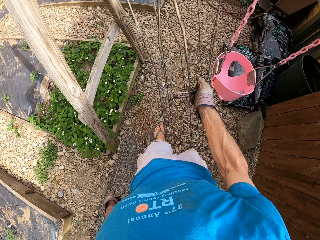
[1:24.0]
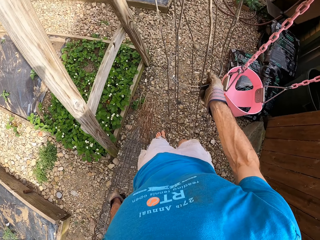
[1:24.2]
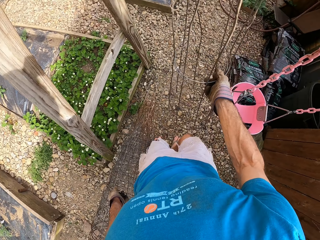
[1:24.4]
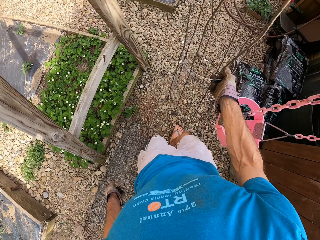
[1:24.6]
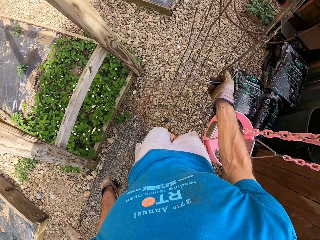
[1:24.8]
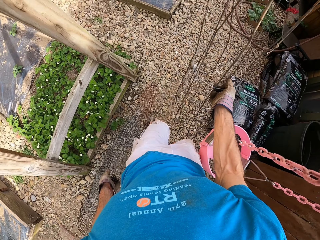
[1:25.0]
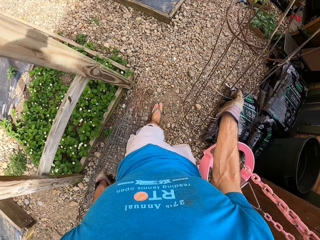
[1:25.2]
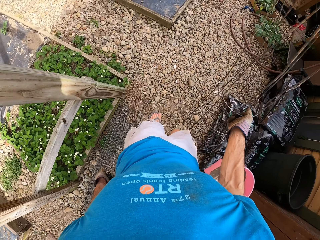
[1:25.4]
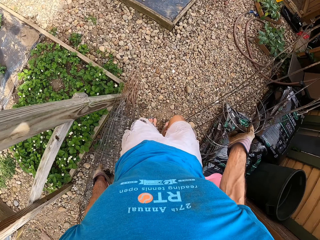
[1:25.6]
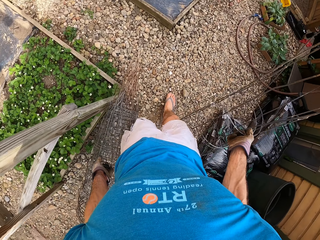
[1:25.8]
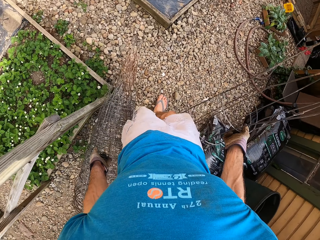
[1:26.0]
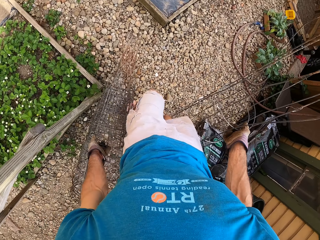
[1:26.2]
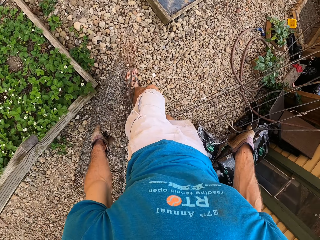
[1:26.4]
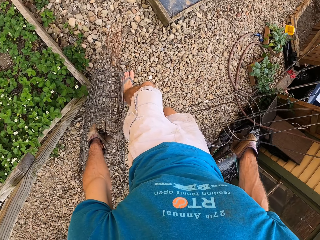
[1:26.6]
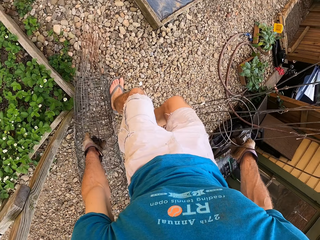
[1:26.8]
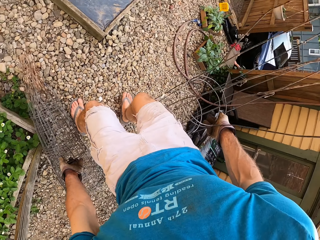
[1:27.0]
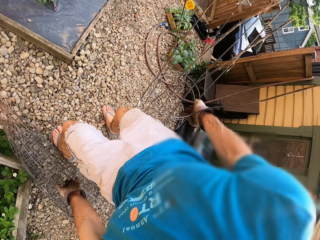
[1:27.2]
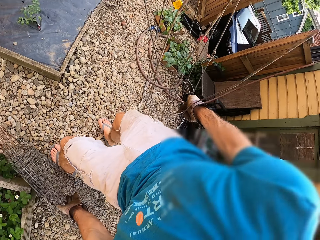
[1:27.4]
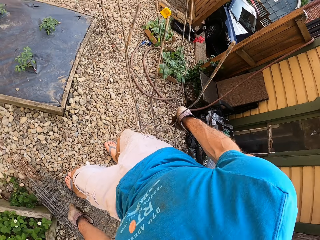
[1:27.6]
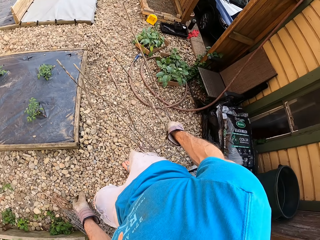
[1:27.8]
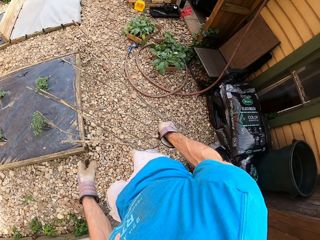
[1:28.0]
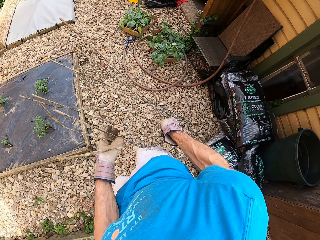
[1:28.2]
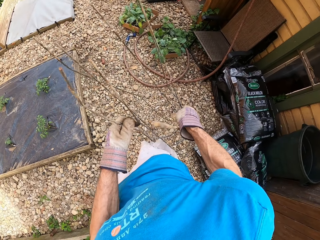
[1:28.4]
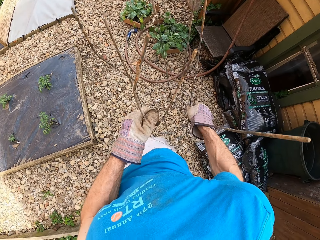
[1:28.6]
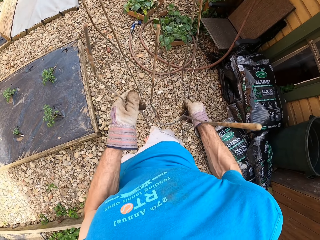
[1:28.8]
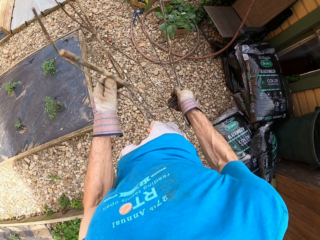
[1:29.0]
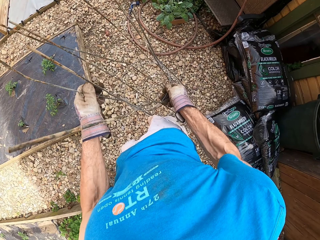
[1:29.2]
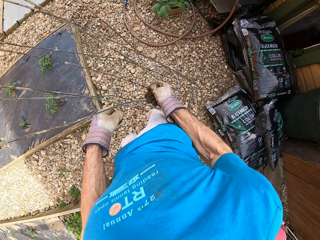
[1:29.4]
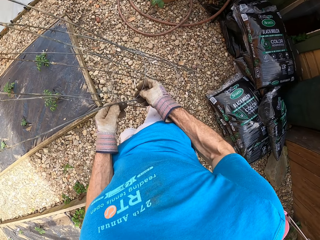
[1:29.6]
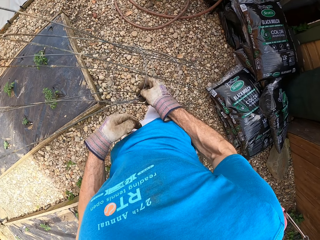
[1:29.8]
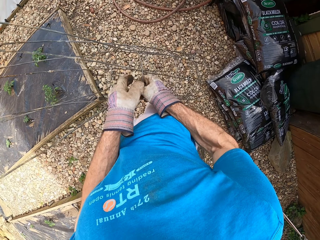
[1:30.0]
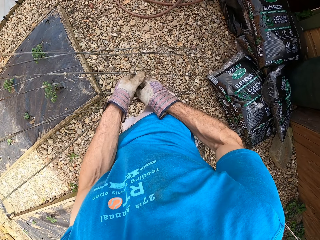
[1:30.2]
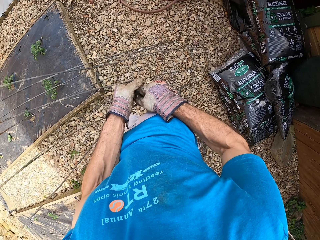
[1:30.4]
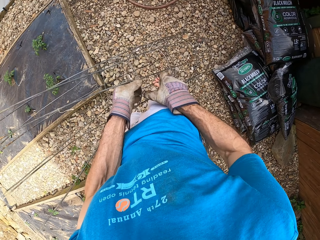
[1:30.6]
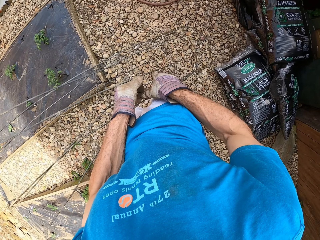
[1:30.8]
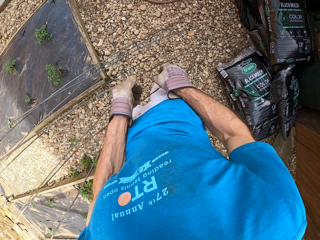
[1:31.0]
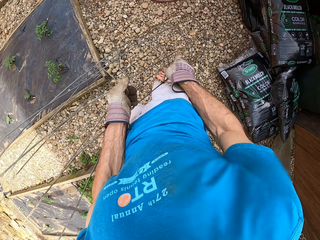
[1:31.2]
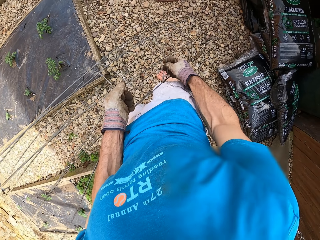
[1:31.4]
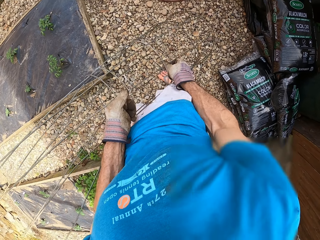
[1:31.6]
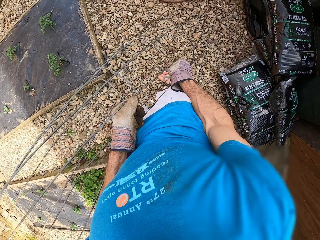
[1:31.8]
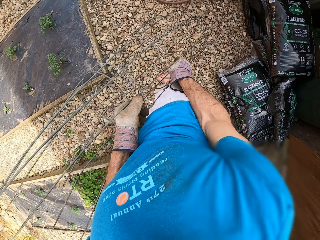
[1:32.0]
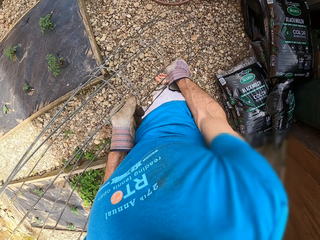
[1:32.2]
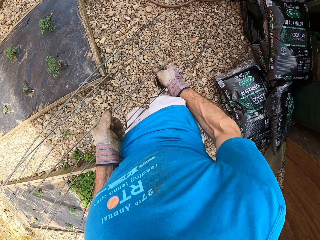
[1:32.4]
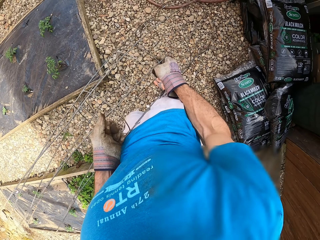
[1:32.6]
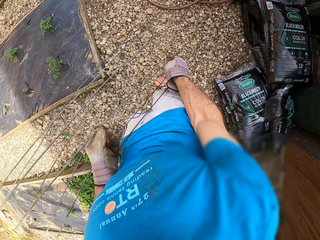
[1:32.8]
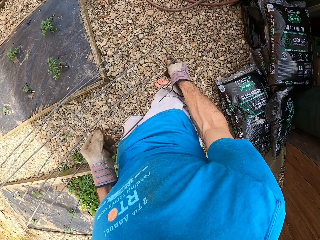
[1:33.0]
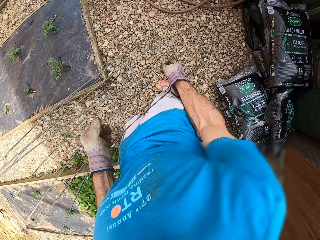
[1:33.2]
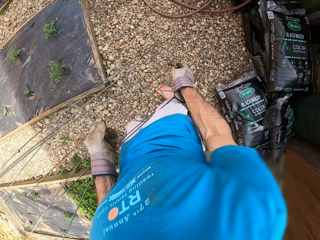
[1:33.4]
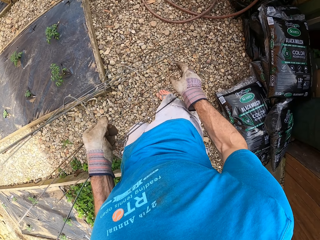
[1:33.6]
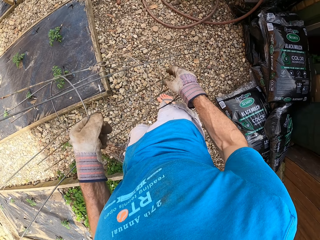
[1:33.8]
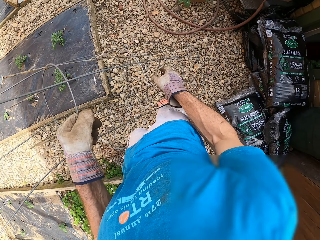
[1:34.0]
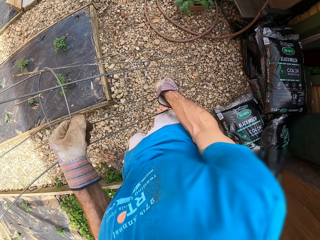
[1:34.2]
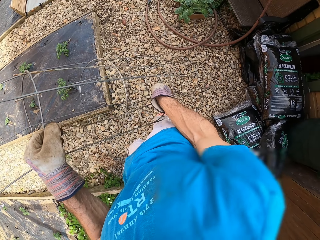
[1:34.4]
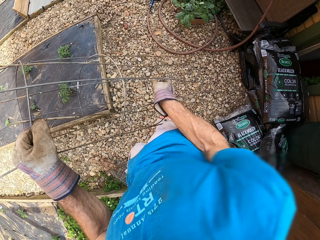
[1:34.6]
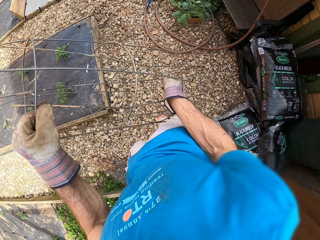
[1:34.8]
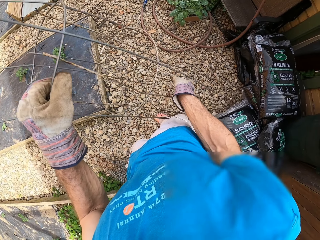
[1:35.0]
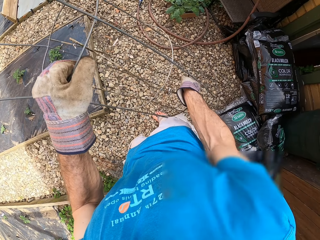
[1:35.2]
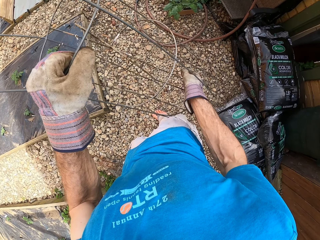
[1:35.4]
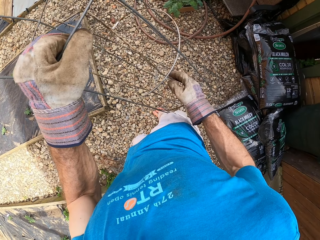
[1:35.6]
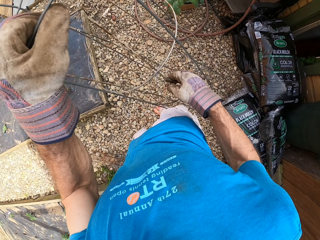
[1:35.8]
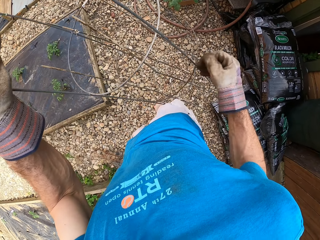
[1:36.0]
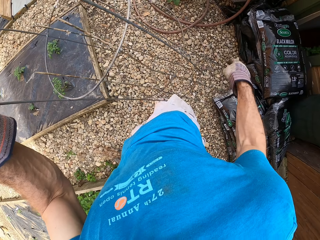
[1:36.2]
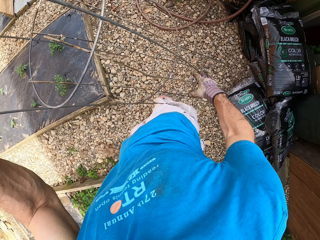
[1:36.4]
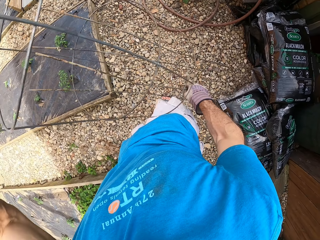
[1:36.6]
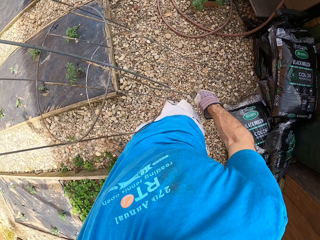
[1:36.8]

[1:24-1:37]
The camera wearer drops the steel bar on the floor. They remove something. They remove the steel bar.

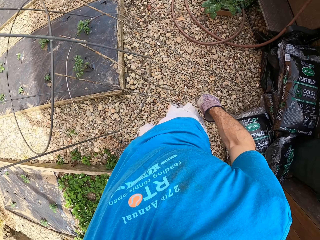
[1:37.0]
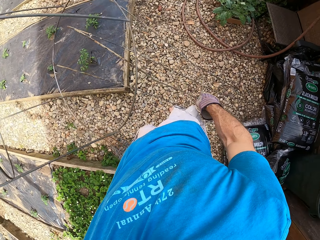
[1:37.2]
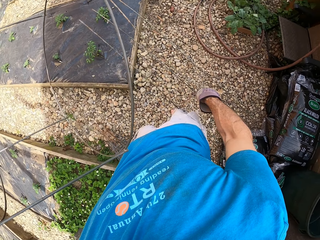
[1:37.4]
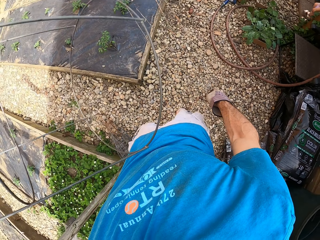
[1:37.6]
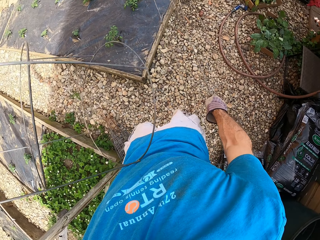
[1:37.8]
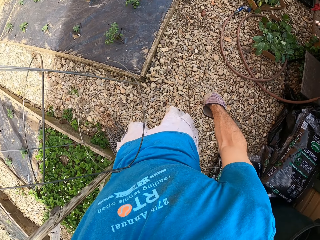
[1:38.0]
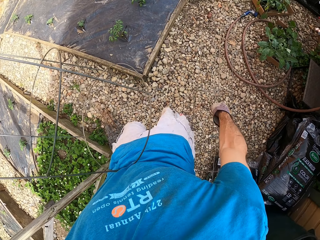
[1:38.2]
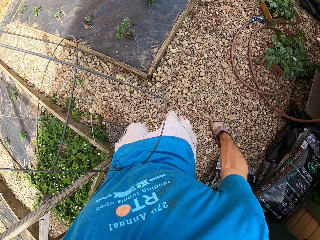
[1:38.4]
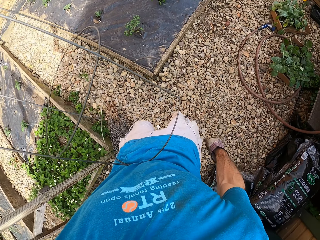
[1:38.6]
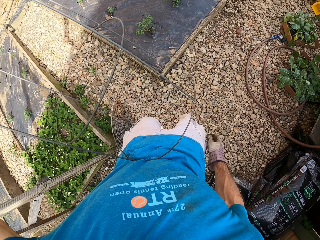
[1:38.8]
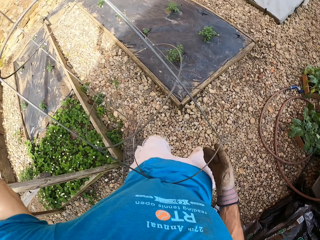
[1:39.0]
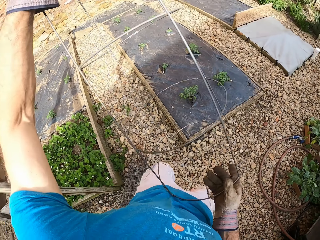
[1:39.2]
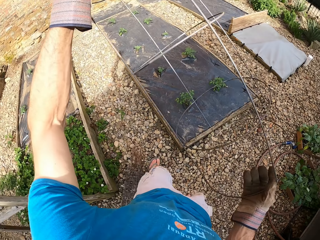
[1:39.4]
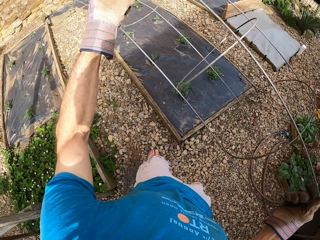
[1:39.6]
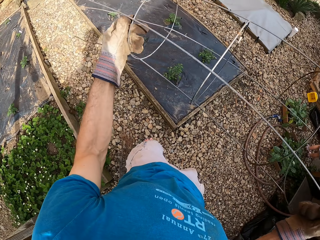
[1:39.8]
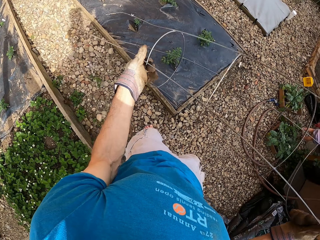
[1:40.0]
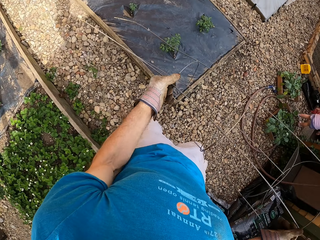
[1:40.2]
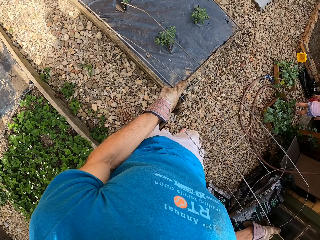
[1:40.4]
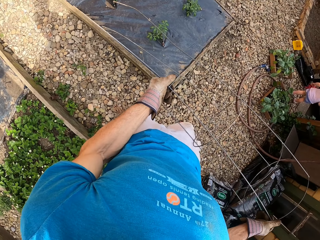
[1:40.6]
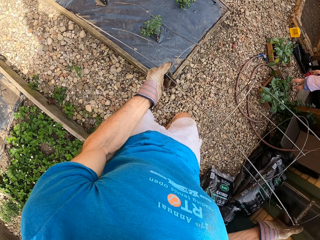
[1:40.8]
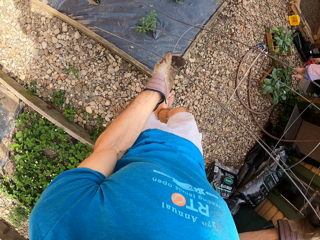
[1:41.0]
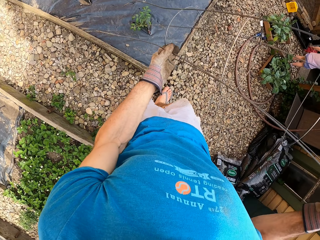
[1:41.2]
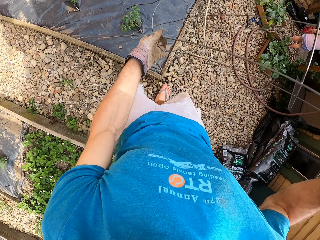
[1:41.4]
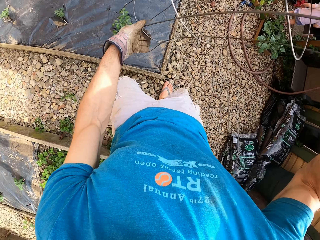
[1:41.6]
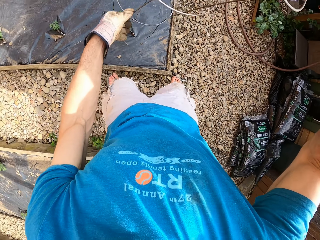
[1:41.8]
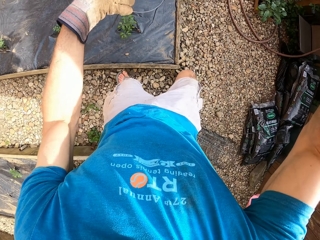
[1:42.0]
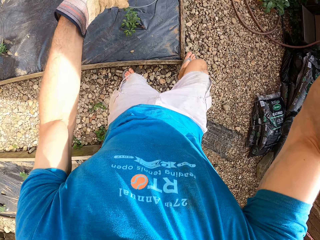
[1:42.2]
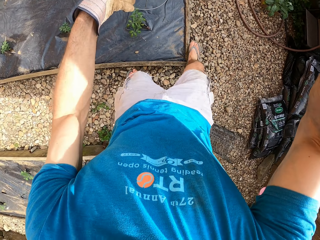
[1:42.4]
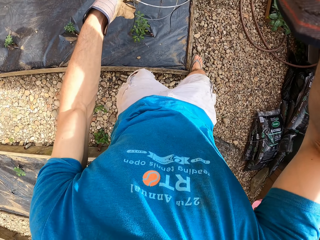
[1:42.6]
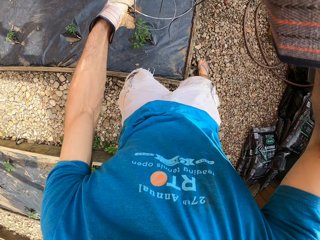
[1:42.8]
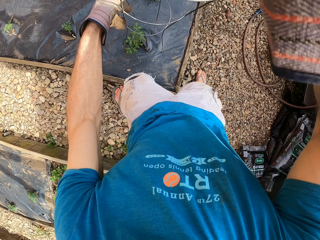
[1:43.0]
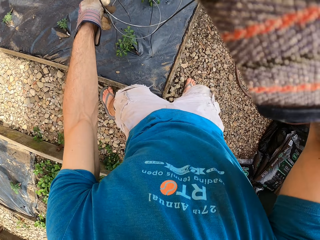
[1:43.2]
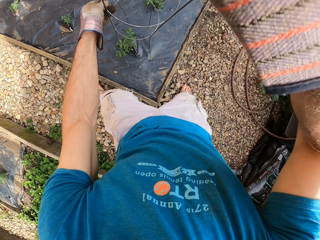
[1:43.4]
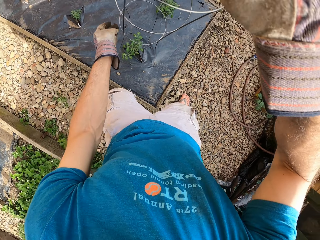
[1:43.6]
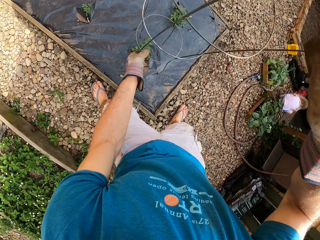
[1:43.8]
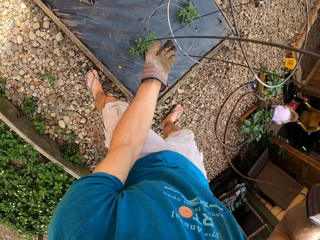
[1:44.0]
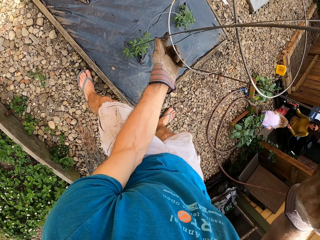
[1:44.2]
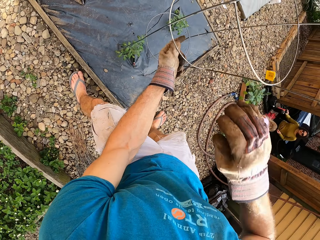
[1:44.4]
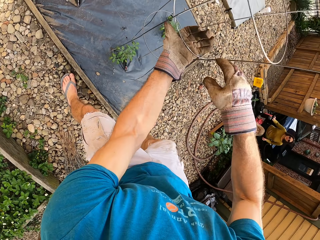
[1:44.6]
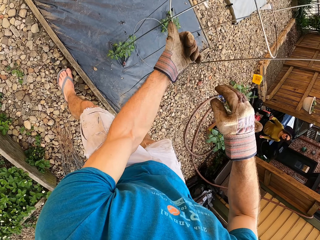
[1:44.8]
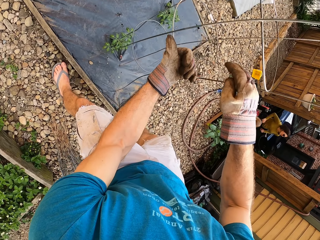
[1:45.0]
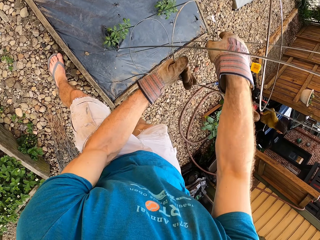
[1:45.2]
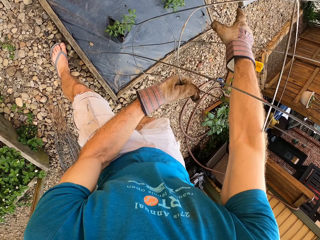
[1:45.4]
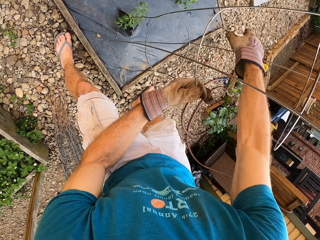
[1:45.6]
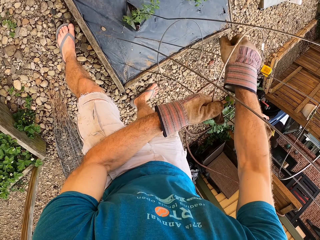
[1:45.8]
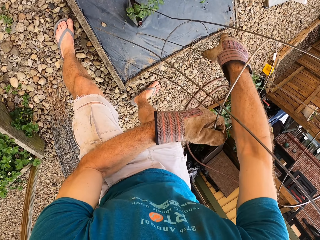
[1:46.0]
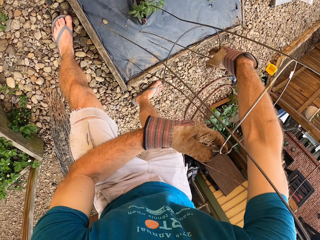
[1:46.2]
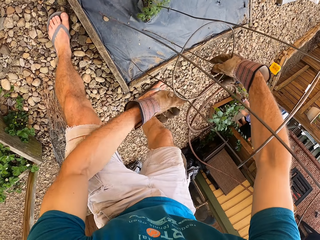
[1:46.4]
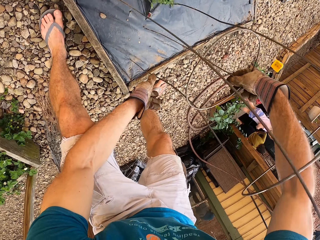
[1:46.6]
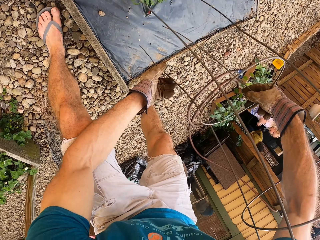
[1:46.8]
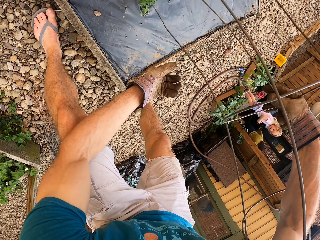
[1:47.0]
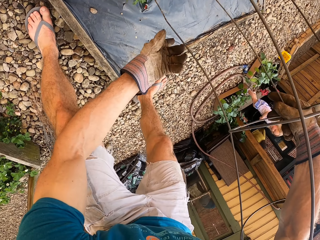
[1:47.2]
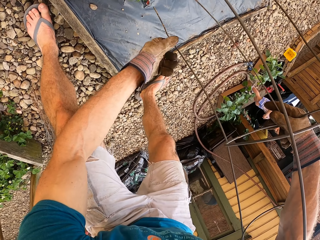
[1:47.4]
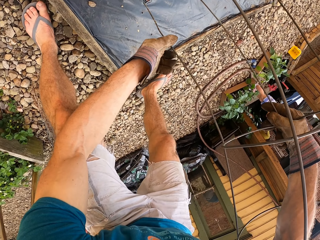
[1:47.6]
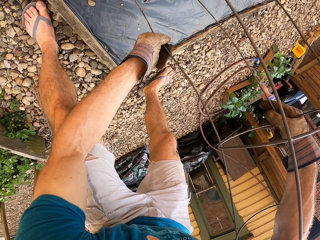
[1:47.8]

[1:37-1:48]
The camera wearer places something on the paper. They fix the steel bar into the wood structure.
